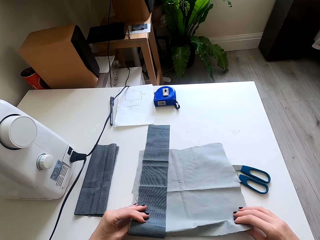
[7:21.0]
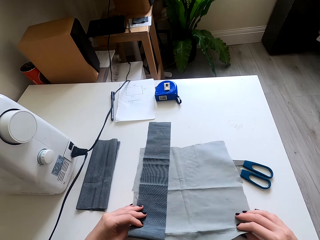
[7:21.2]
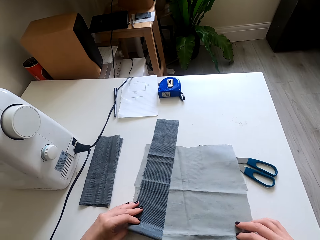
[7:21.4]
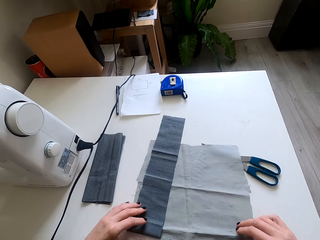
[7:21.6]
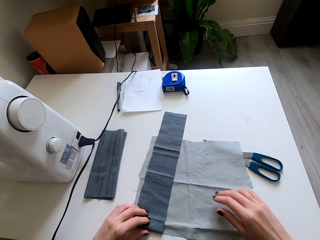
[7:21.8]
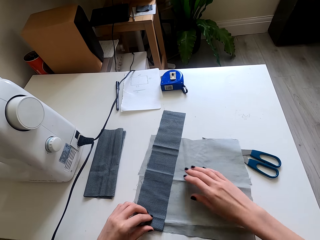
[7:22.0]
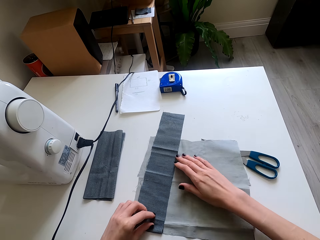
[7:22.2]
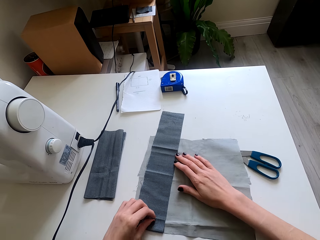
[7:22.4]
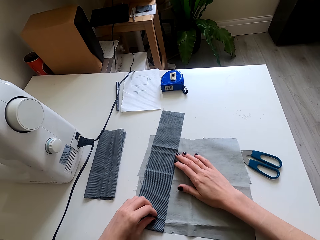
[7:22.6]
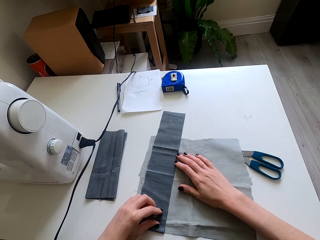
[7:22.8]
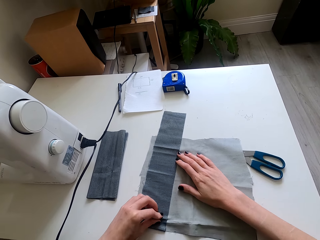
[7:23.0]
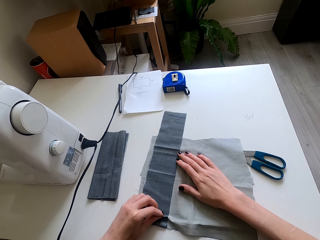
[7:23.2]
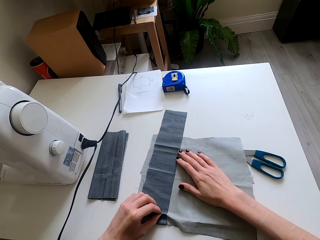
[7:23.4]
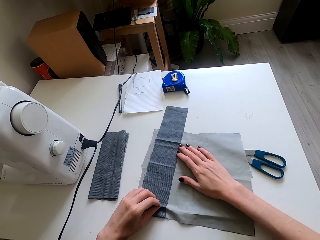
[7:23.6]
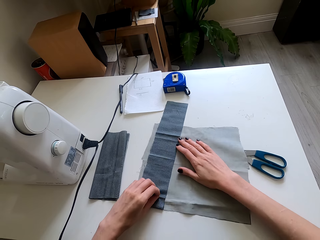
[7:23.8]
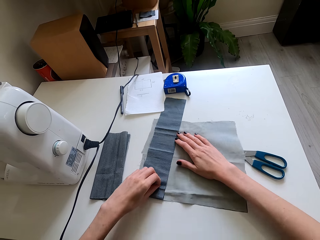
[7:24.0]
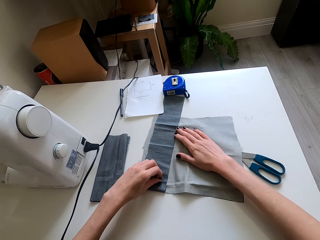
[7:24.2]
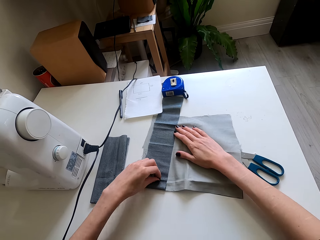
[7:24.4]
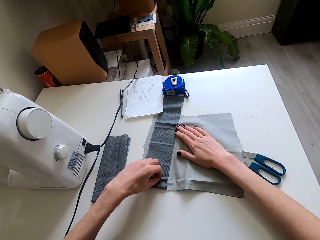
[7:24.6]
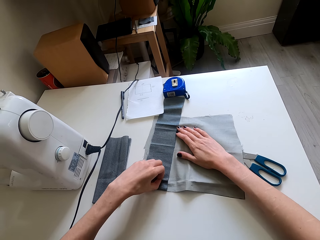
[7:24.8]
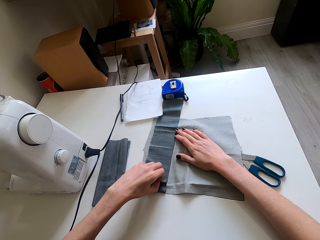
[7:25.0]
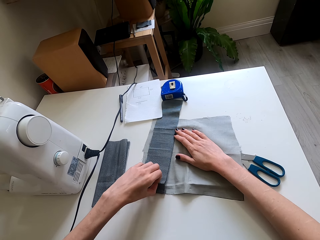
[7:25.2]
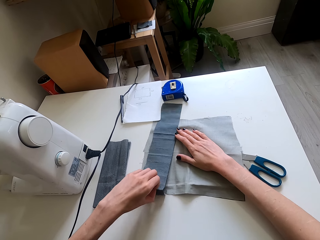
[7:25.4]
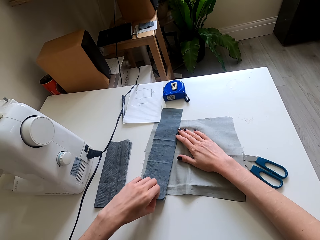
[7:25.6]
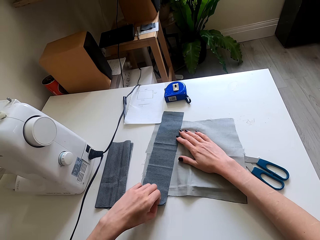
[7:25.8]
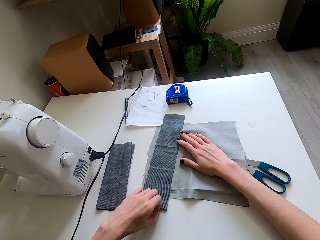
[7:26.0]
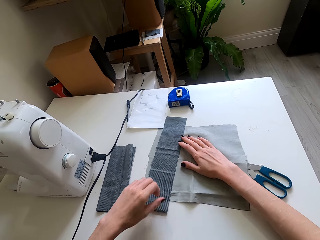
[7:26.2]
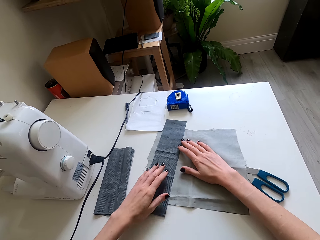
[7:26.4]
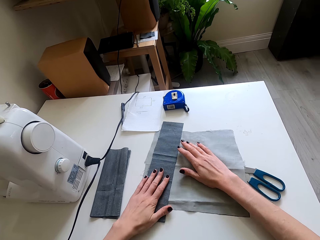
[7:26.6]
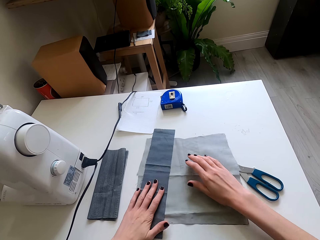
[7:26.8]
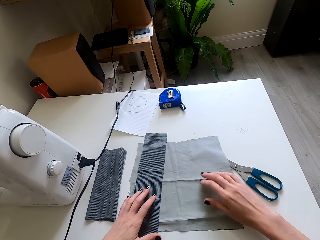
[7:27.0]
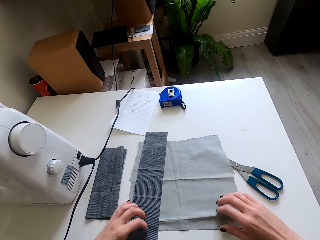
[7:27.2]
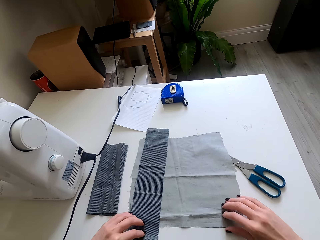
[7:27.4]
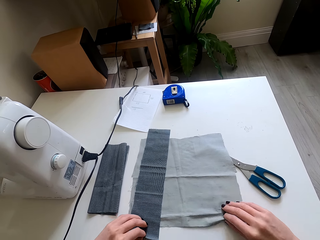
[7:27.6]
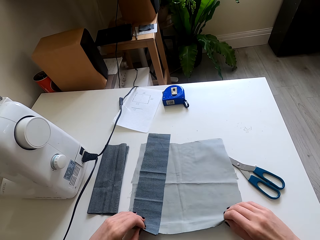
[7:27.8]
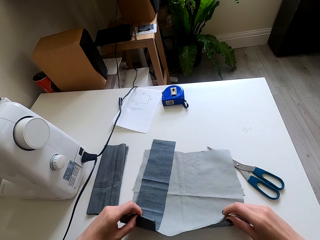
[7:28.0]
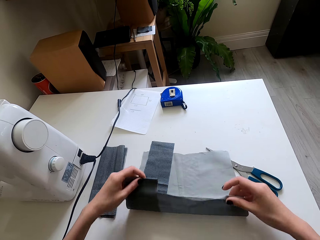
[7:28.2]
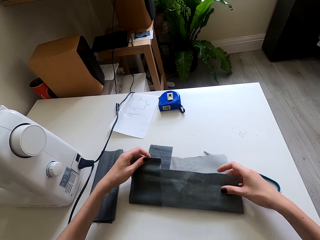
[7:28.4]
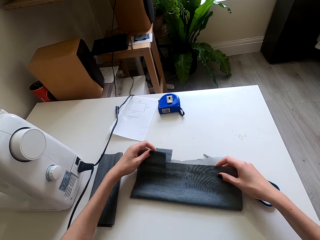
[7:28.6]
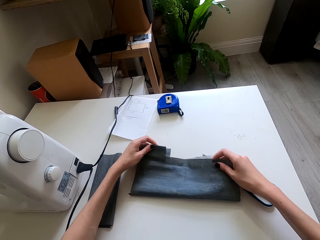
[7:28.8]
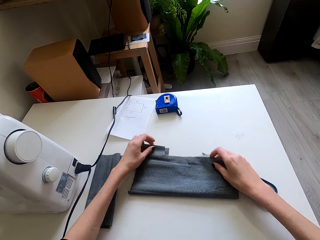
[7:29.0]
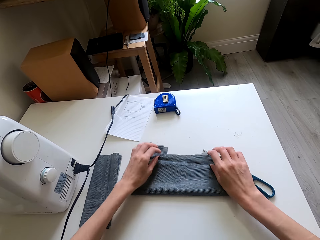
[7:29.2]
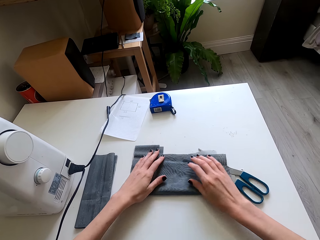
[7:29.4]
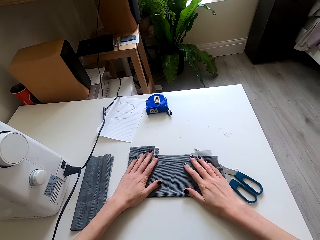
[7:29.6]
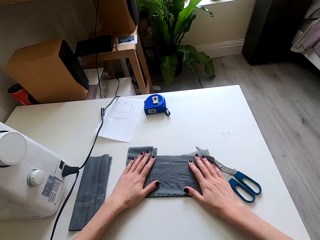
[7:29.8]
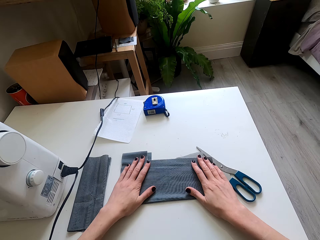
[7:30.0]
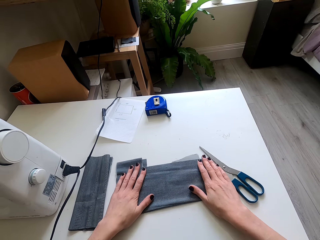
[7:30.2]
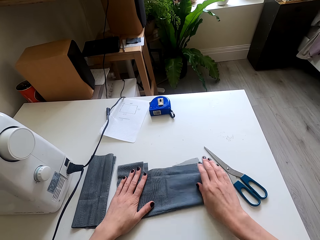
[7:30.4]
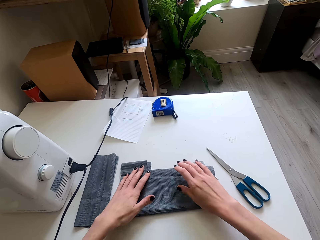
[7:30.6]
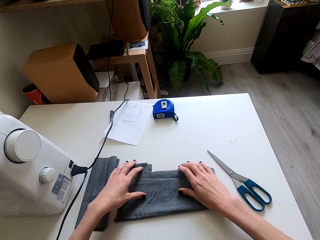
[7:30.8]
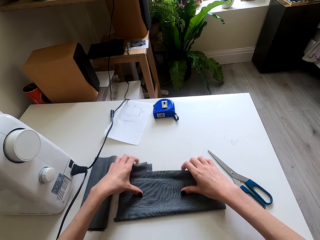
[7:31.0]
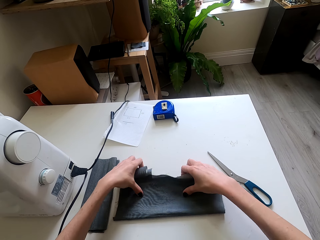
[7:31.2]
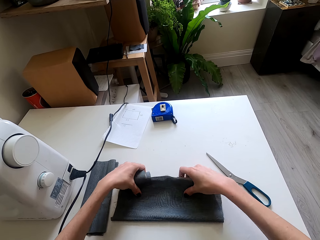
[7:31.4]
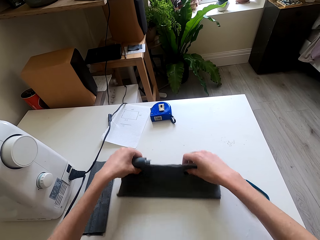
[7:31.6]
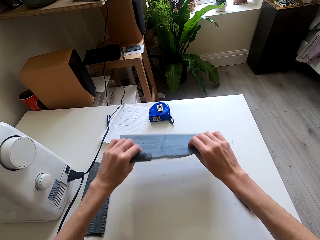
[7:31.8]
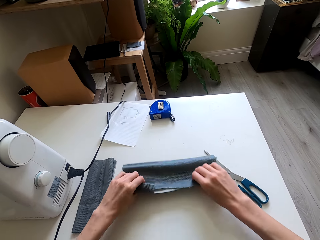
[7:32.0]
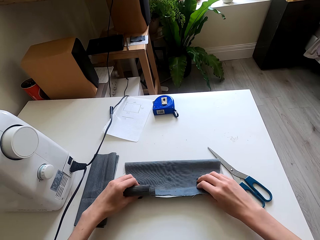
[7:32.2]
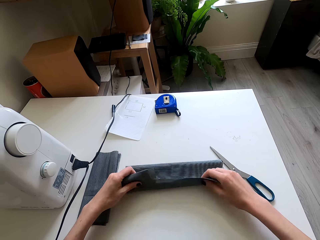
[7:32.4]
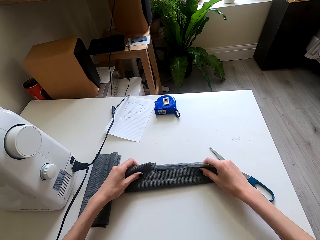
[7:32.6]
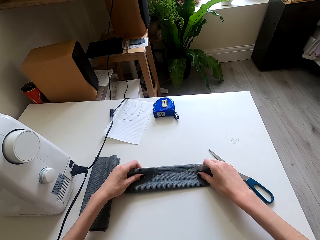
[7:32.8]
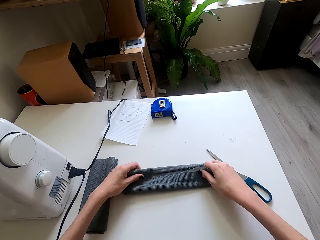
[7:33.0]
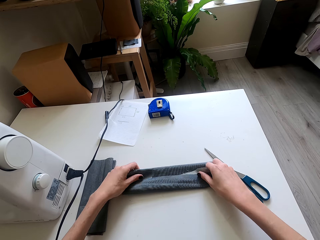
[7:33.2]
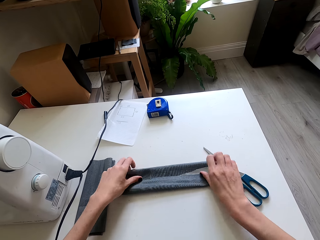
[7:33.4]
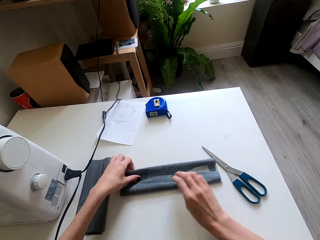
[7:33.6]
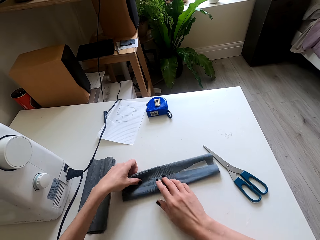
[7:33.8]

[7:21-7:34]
The camera wearer places the cloth on the sewing table. They align the piece of cloth. They pull the cloth, hold the cloth, push the cloth, pull the cloth, push the cloth and lift the cloth. They fold the piece of cloth. They pull the cloth, lift the cloth, turn the cloth and fold the cloth.

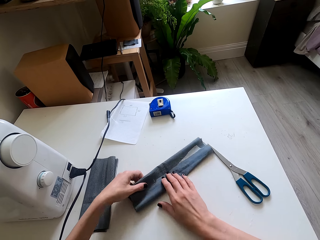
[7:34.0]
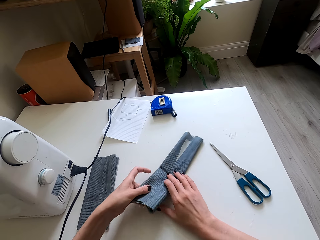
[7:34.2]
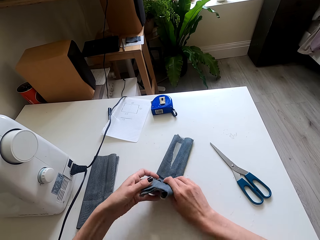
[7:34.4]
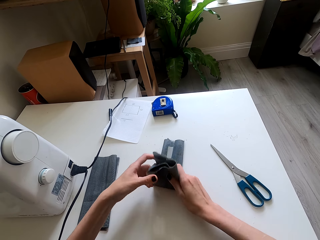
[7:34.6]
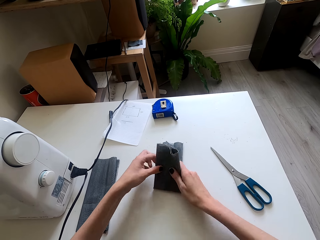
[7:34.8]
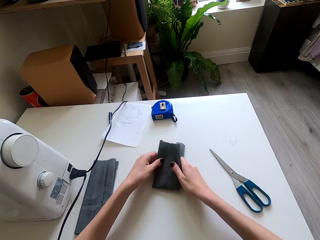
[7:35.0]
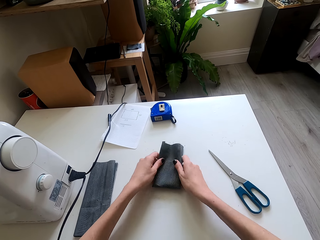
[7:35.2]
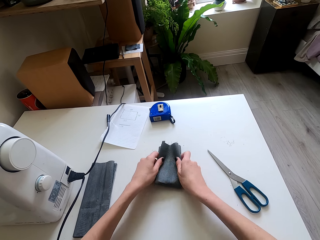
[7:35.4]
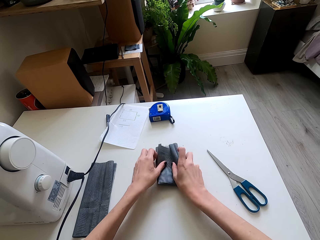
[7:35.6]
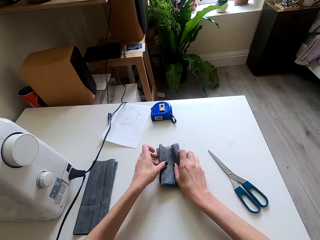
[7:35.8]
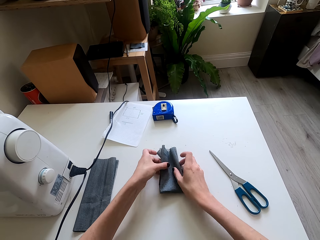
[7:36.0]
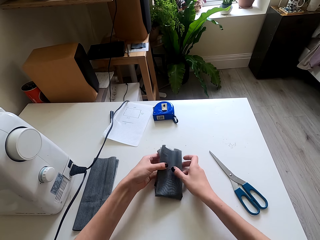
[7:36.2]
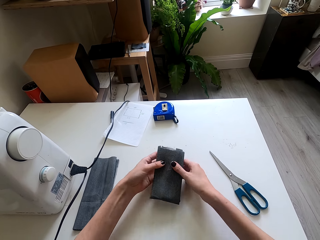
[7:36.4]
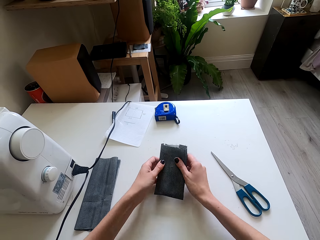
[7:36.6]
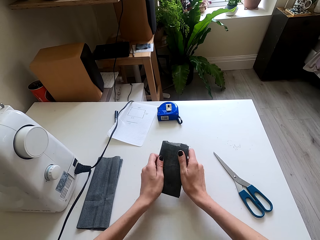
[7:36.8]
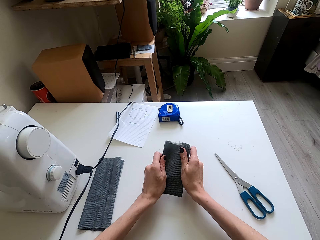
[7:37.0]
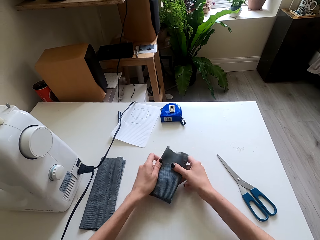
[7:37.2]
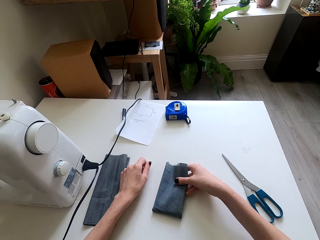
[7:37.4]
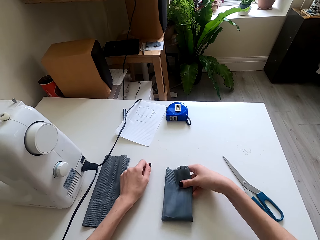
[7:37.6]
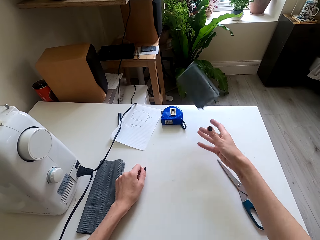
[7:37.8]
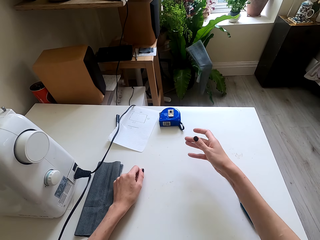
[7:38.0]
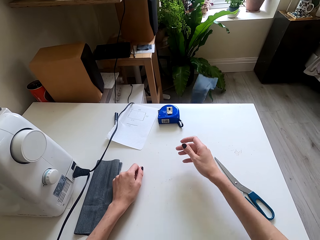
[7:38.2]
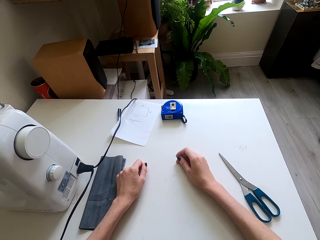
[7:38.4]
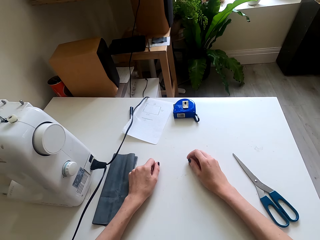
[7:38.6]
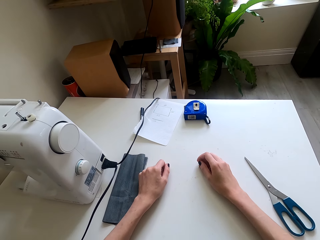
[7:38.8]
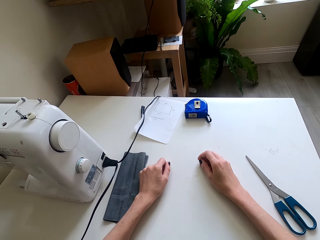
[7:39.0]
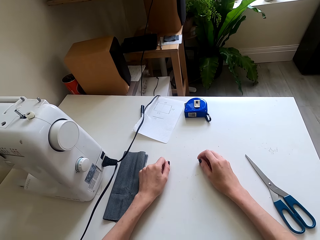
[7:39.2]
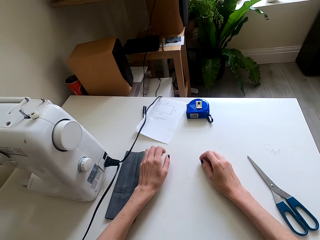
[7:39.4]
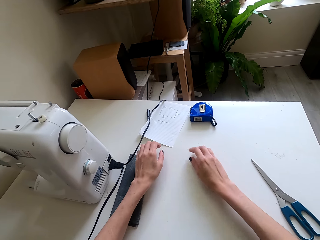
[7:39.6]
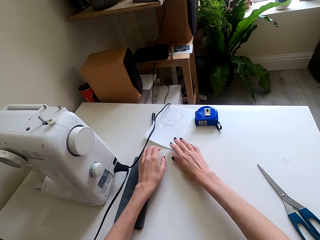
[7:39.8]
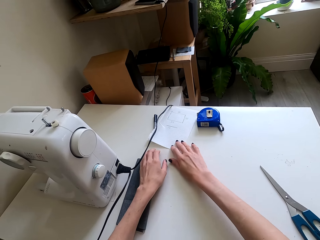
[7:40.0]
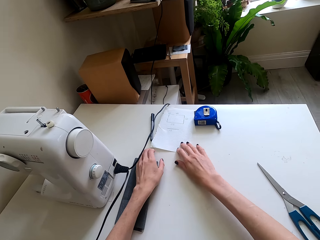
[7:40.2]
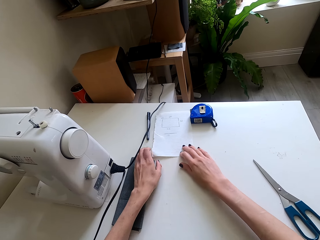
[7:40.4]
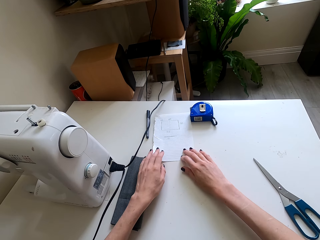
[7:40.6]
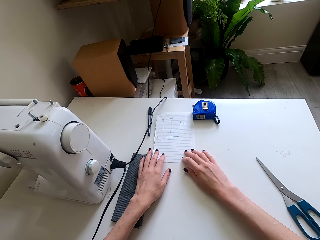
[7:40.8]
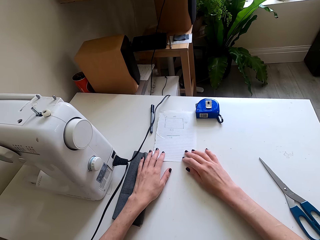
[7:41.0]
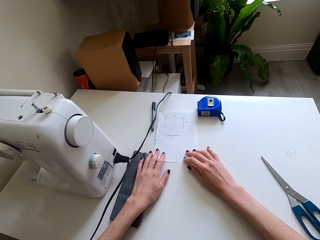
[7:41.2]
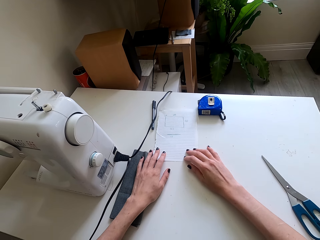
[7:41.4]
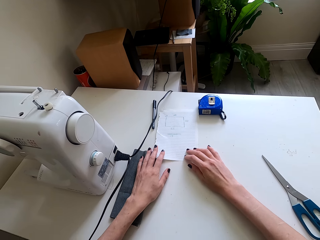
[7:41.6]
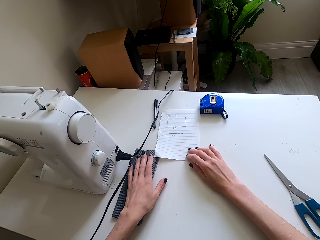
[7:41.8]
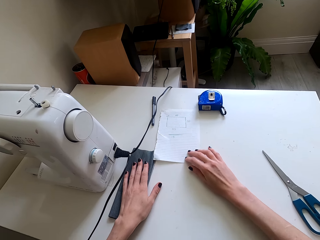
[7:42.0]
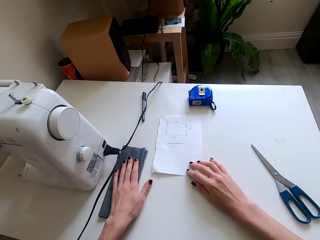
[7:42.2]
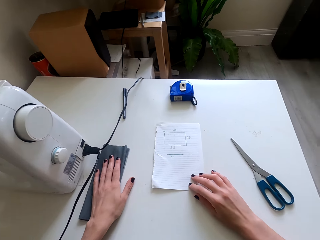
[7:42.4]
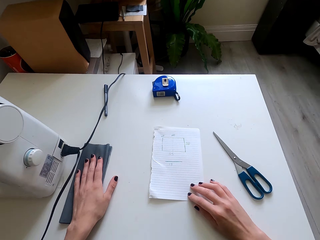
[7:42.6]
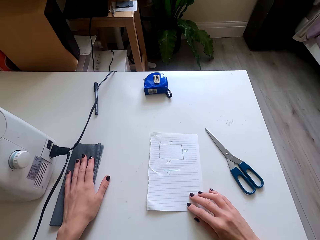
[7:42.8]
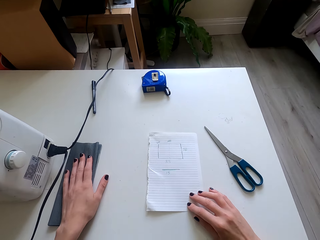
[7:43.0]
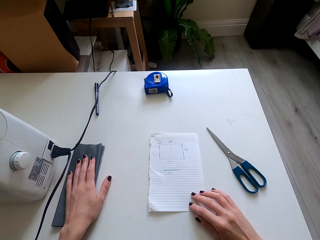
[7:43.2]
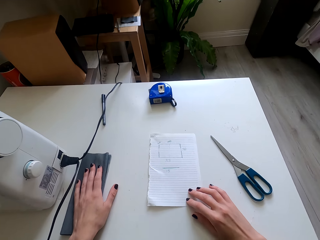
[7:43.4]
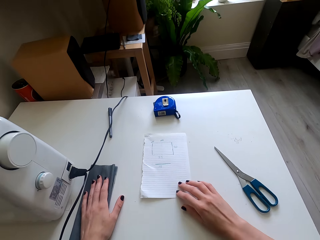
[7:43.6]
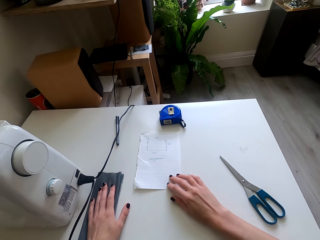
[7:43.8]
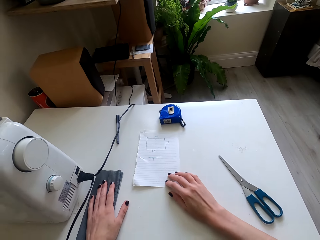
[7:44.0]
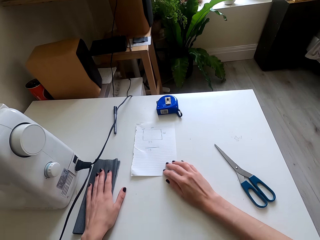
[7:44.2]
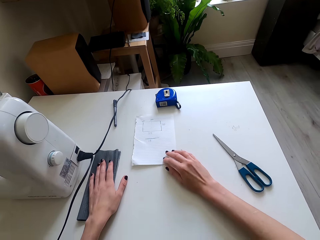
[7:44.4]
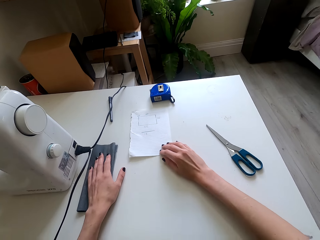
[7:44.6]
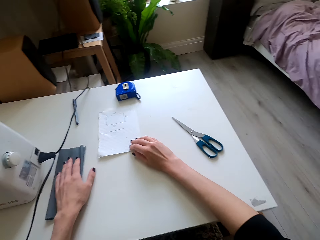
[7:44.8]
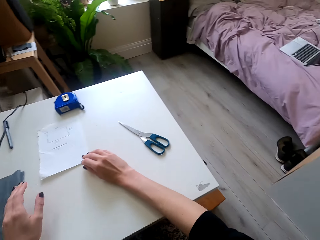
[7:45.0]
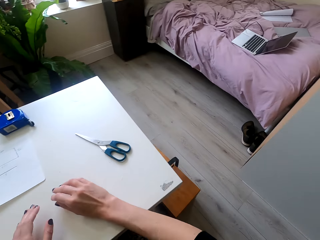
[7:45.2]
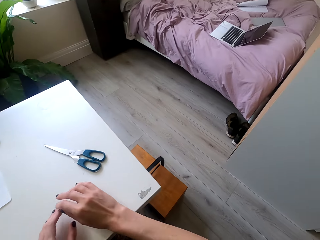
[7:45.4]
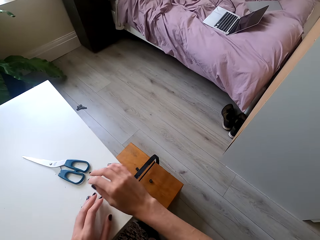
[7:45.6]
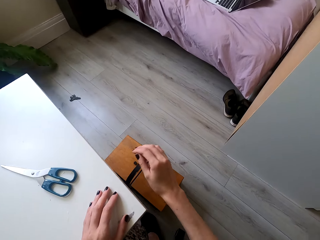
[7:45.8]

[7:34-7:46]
The camera wearer turns the cloth and folds the cloth. They lift the cloth. They place the cloth on the sewing table. They throw the piece of cloth away. They place the right hand on the sewing table. They pull the piece of paper closer. They push the paper. They look around.
